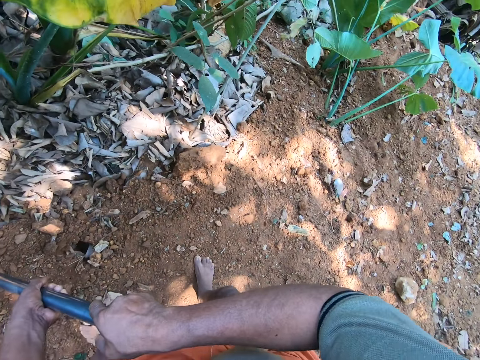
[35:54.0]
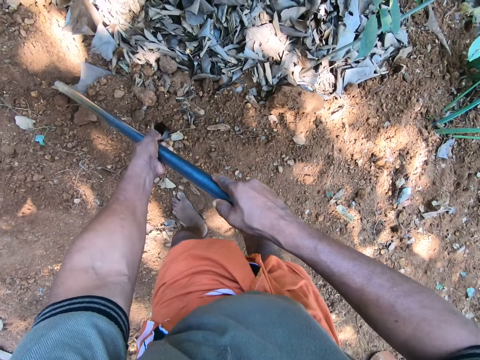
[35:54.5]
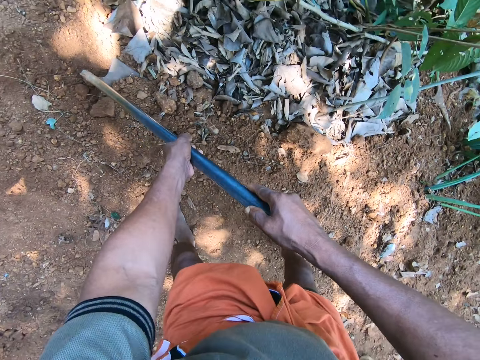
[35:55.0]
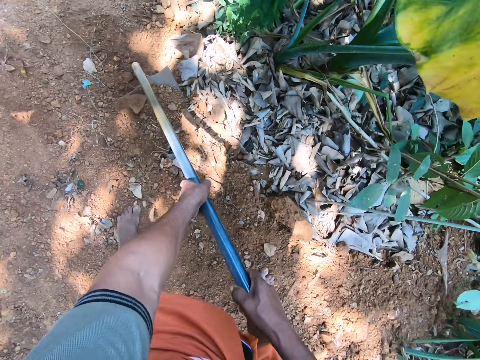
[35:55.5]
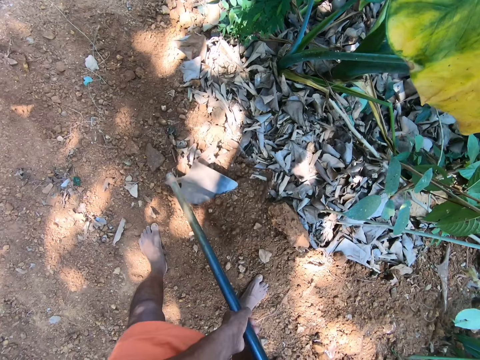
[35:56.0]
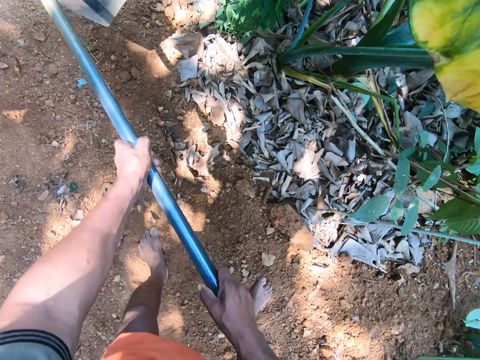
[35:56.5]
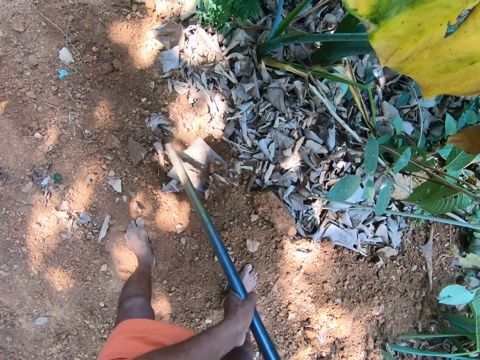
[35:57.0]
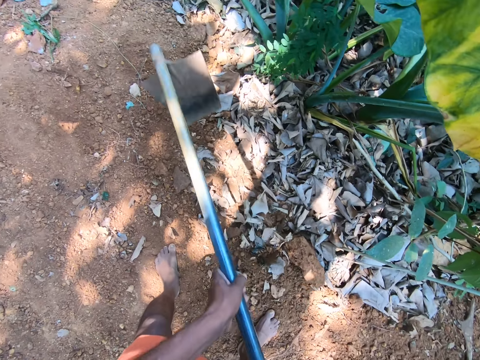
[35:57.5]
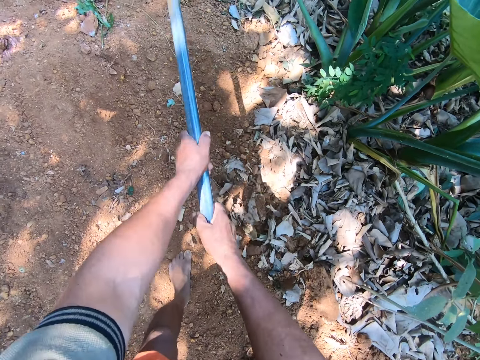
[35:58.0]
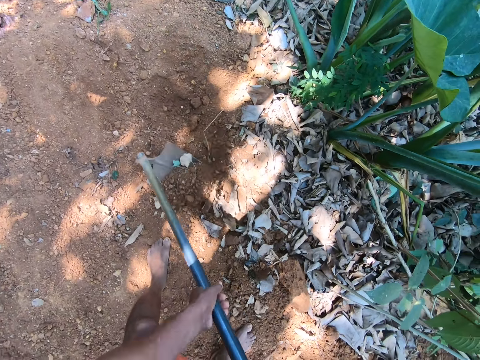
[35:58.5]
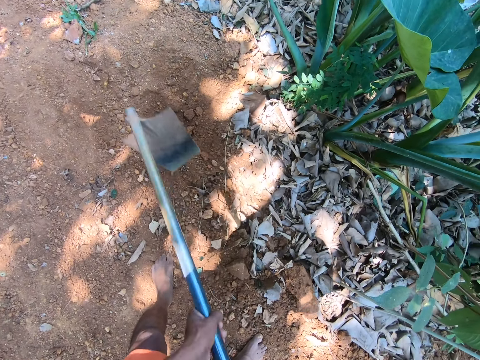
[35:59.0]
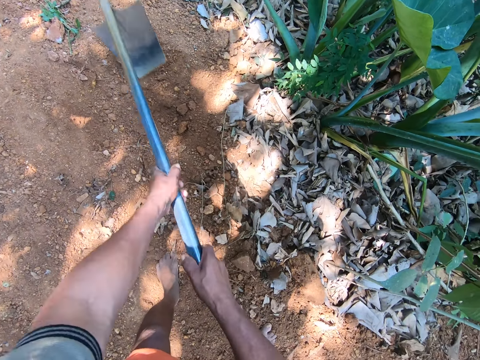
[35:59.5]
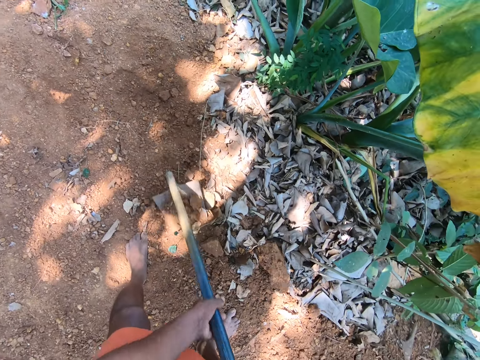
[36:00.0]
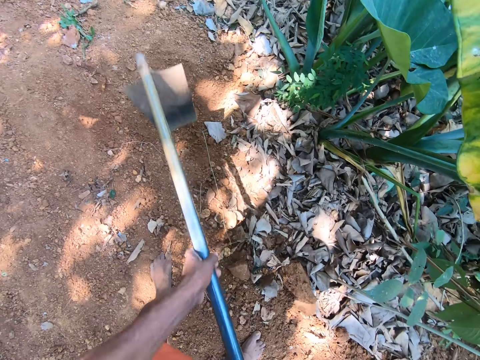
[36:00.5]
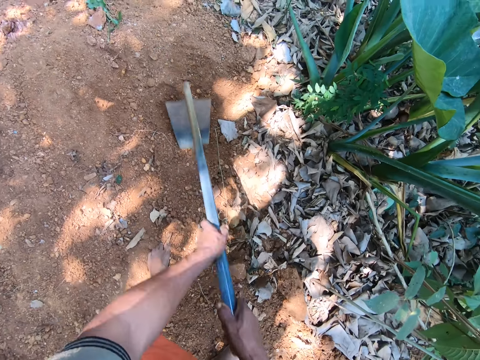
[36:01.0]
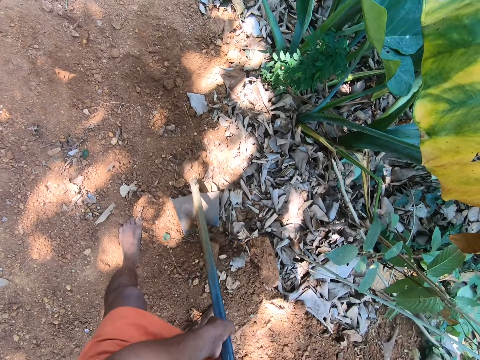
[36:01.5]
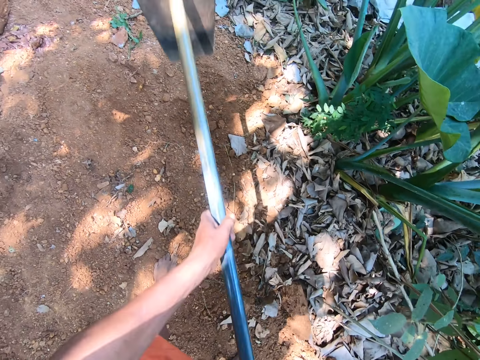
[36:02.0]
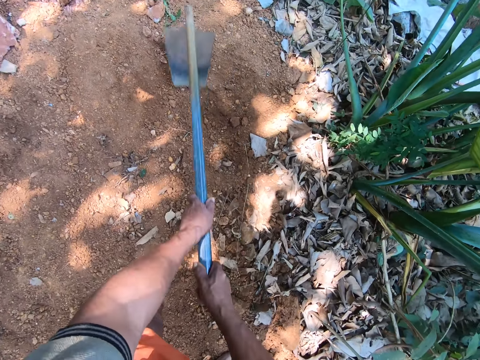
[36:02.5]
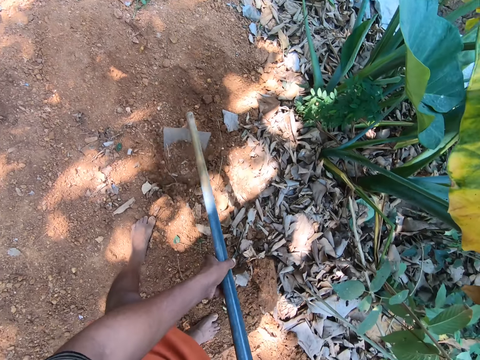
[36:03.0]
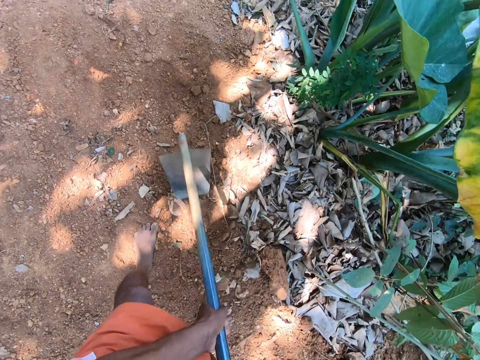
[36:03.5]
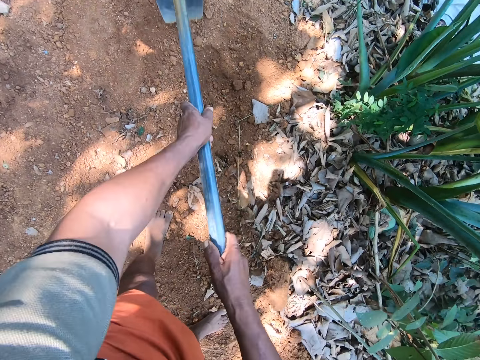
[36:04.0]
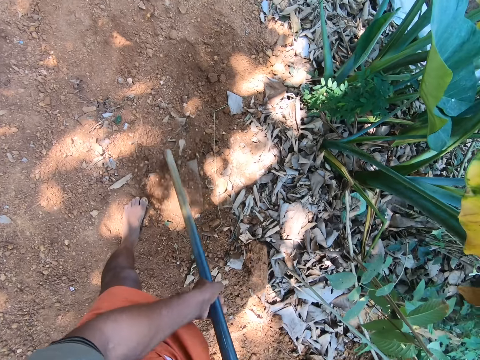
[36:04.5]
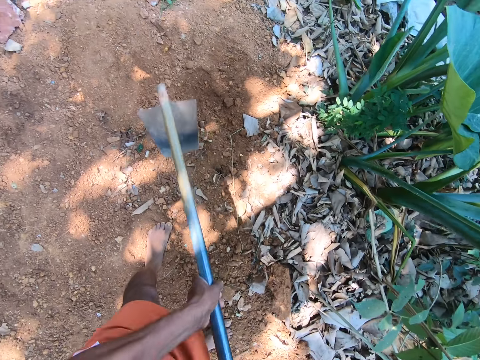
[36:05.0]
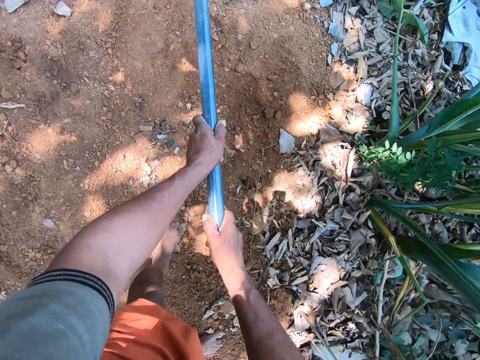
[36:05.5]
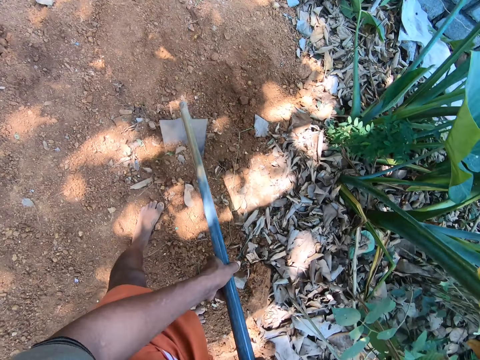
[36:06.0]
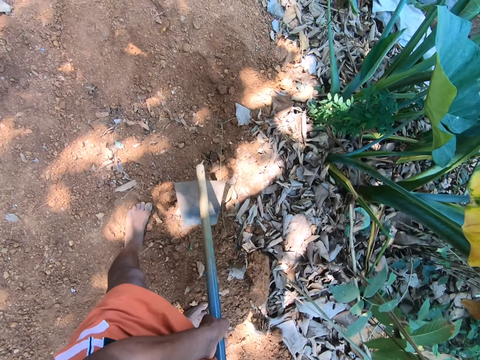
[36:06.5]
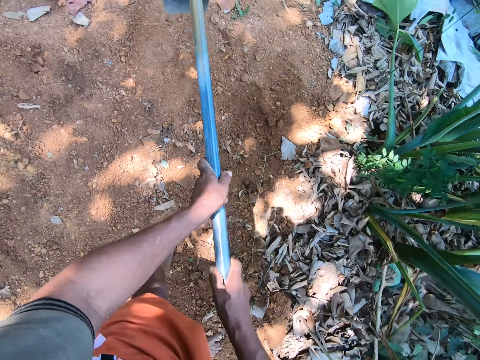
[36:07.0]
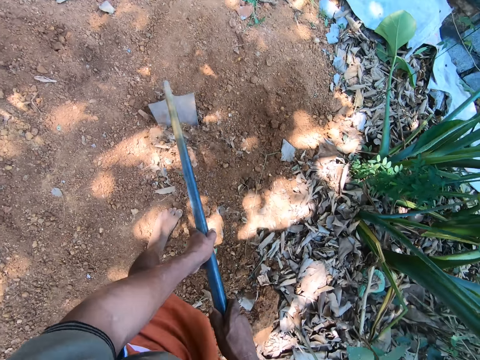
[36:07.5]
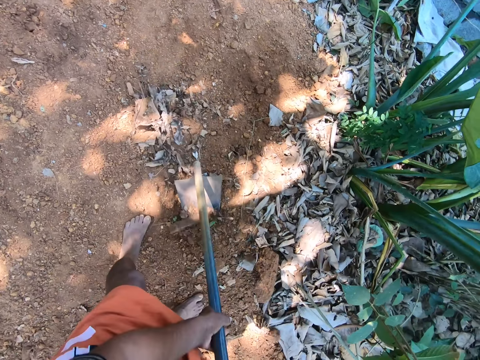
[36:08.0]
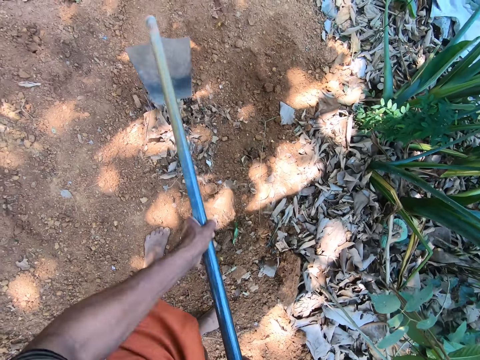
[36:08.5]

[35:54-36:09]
The camera wearer digs the ground with the digging hoe in his hands.

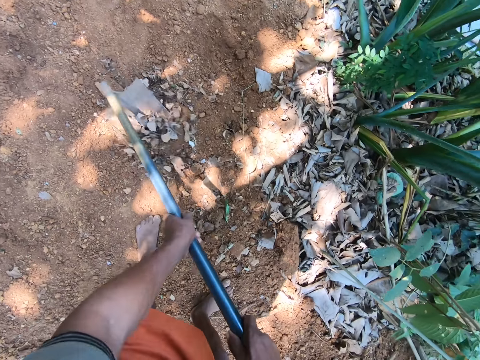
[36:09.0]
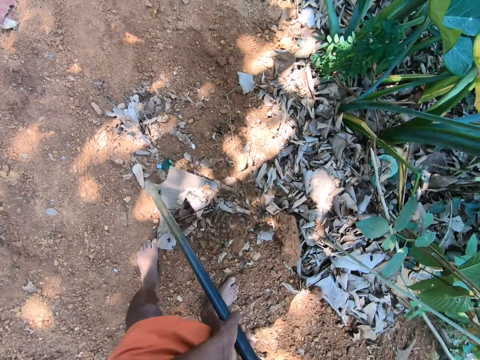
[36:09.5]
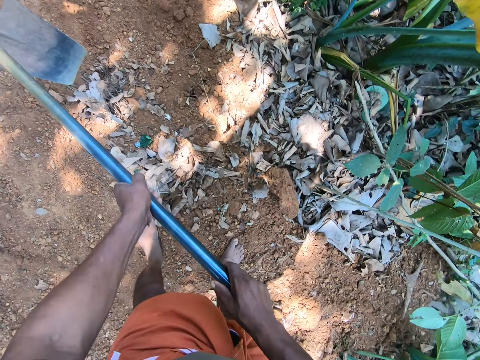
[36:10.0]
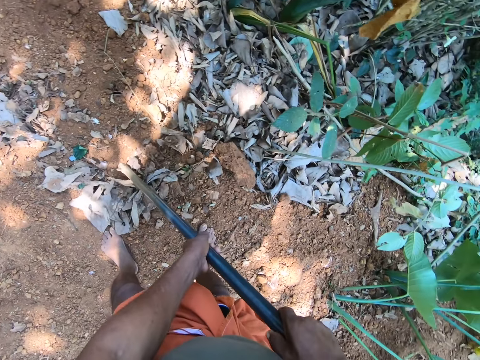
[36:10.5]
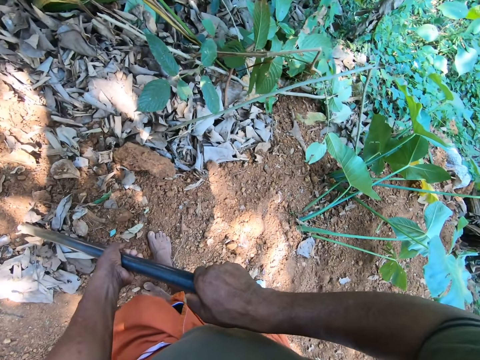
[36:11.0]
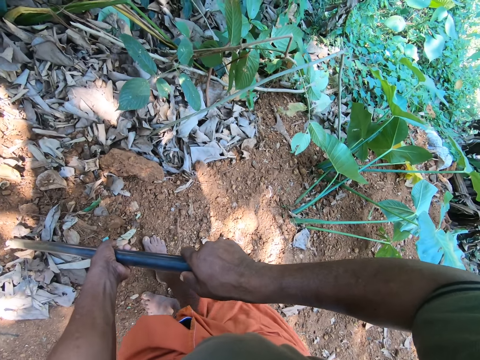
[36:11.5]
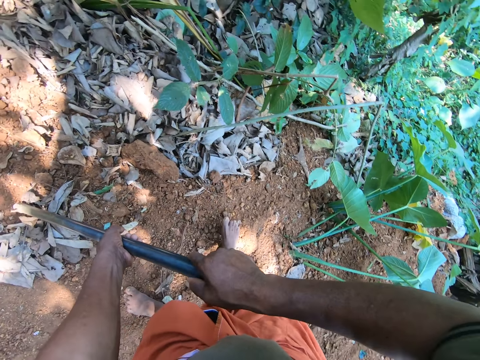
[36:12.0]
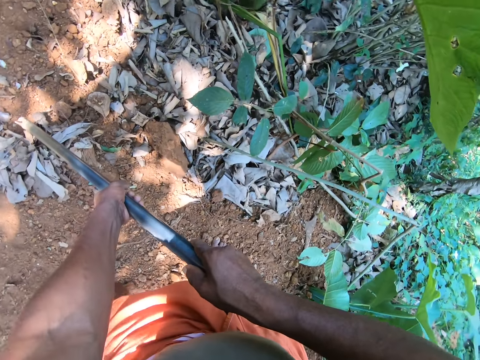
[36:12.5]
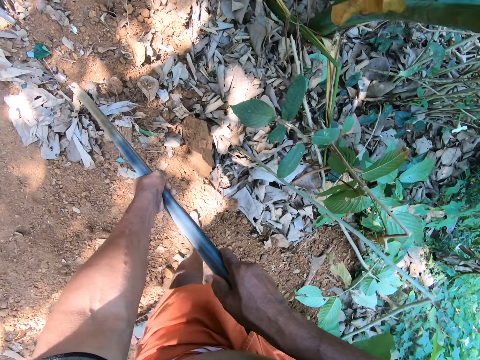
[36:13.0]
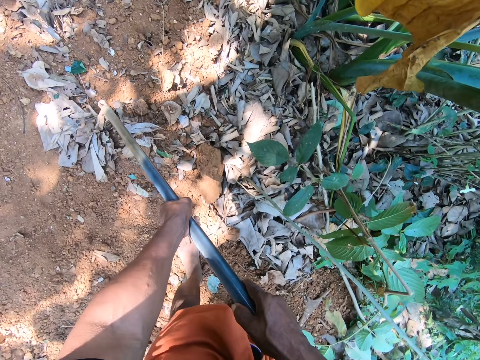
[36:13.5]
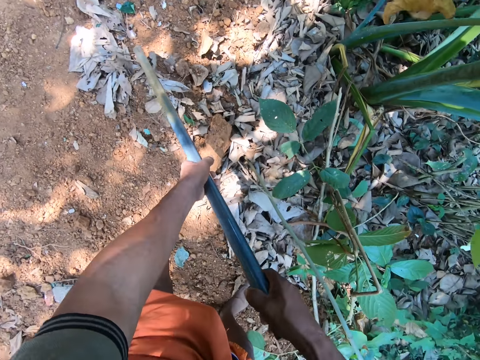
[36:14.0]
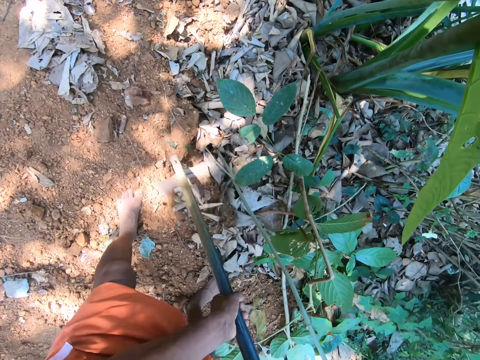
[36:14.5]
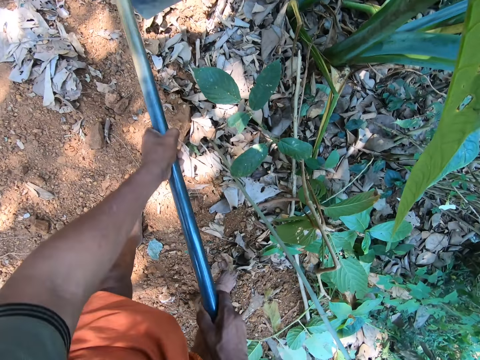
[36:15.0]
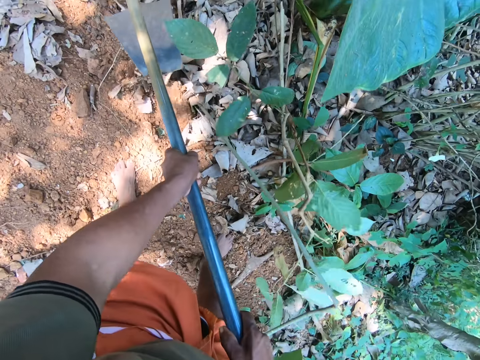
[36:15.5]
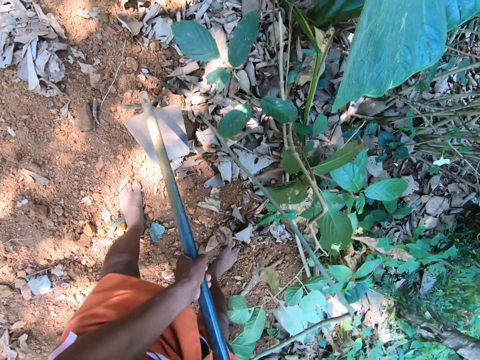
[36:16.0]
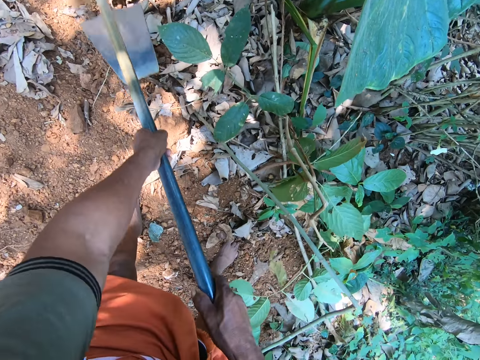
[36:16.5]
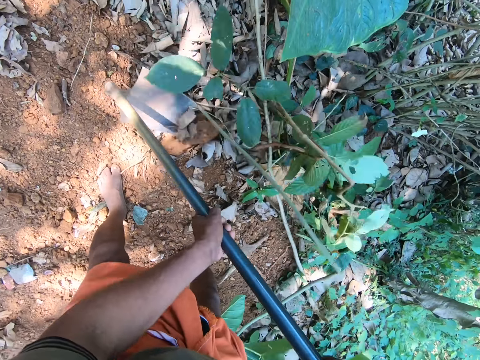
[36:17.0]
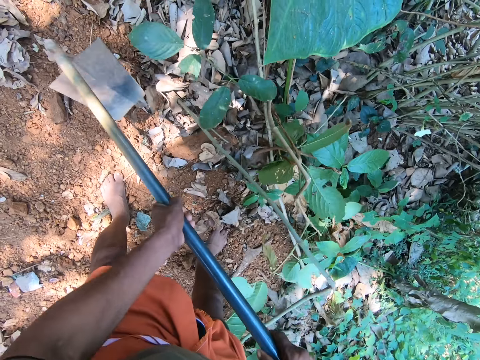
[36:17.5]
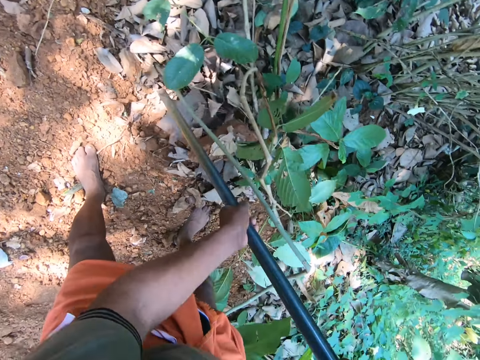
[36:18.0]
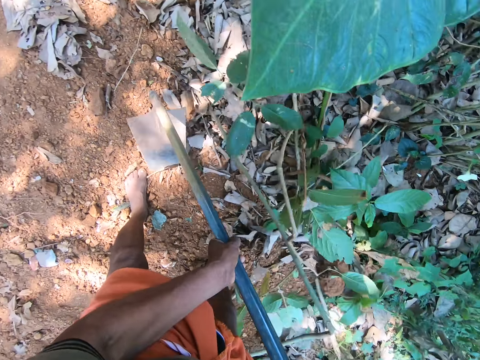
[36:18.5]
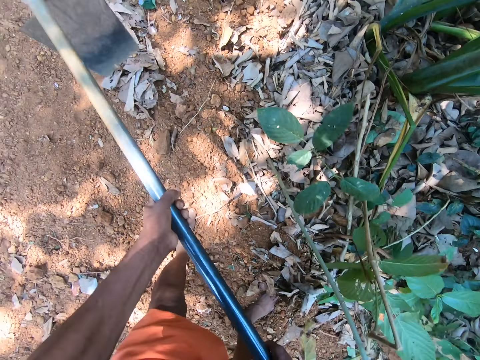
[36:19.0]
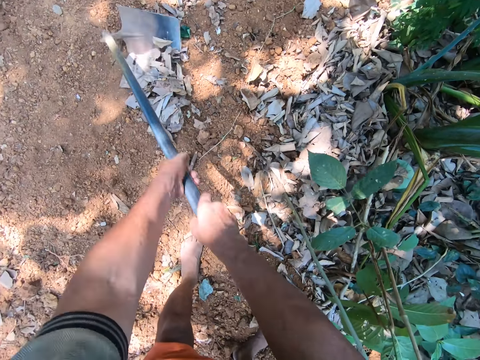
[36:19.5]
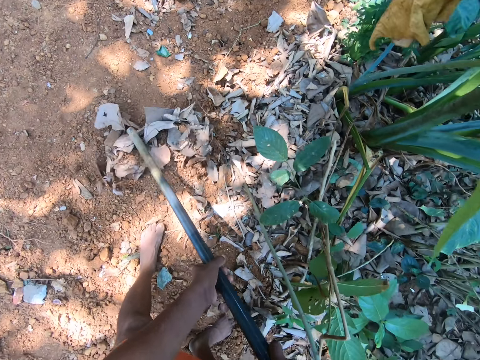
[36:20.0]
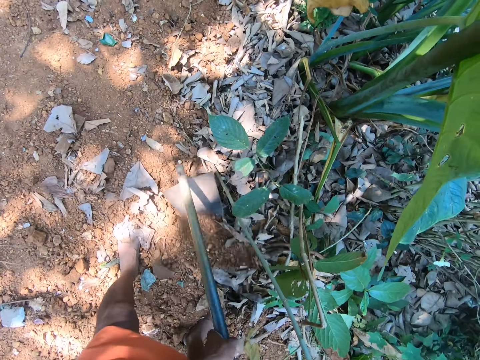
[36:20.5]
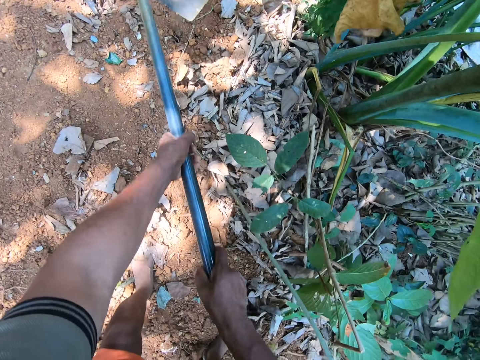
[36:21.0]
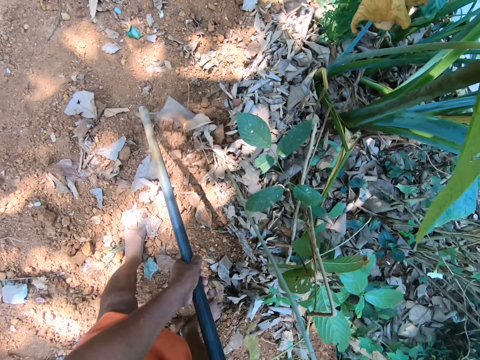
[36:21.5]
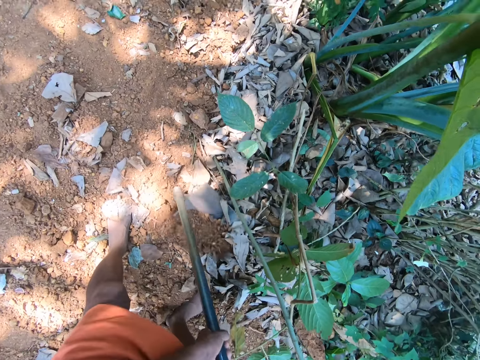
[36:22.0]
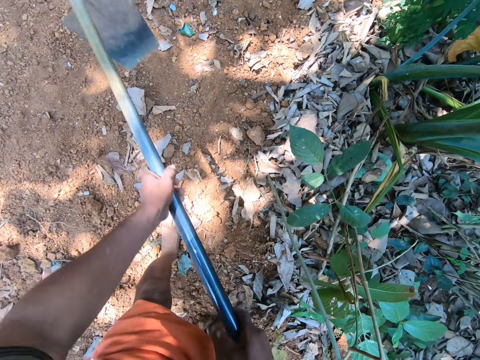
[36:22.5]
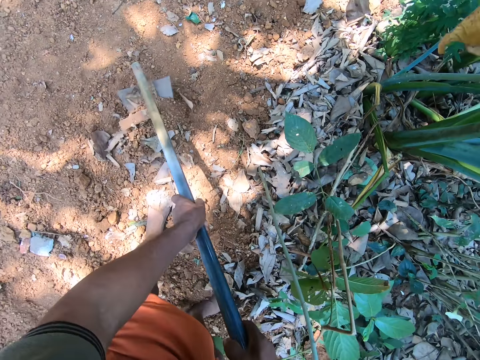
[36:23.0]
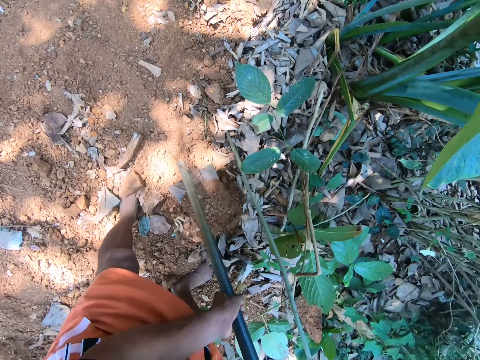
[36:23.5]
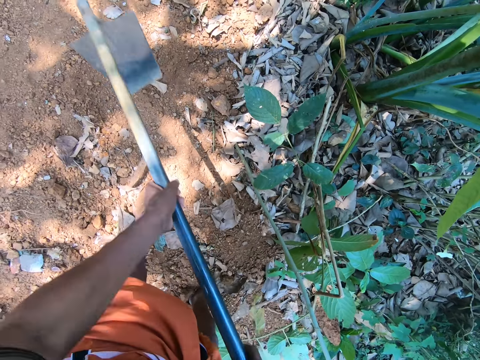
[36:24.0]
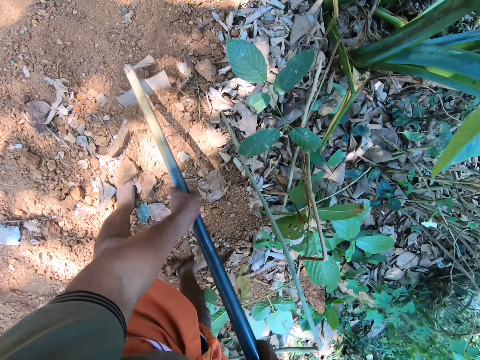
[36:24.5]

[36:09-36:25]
The camera wearer ploughs with a hoe.
